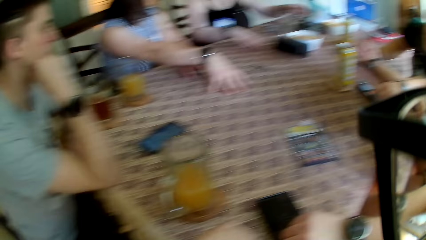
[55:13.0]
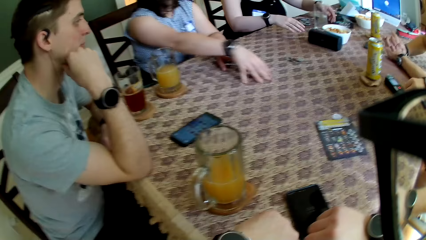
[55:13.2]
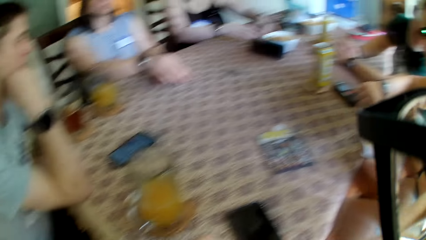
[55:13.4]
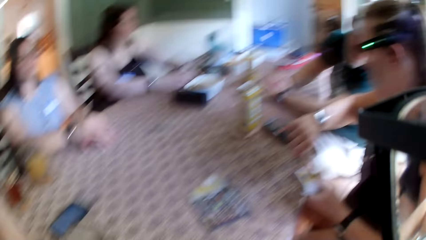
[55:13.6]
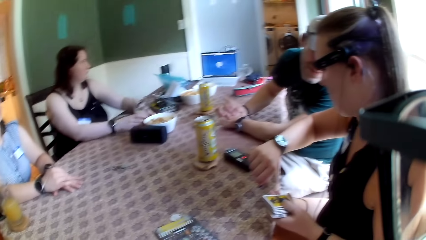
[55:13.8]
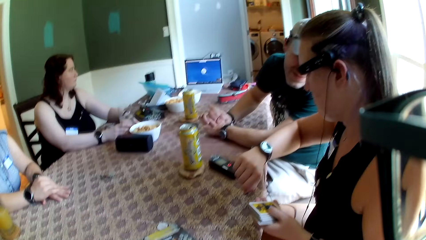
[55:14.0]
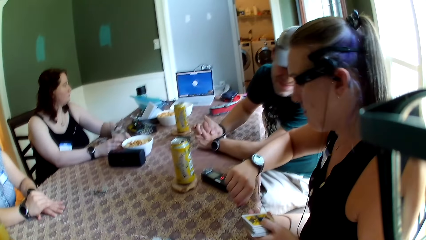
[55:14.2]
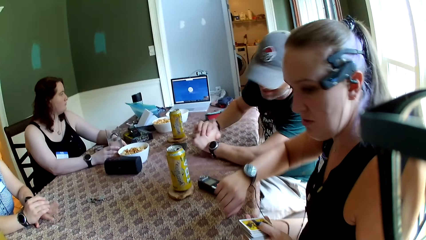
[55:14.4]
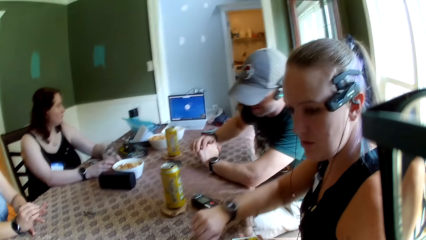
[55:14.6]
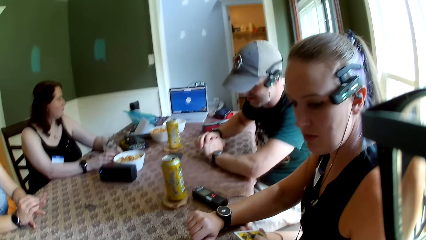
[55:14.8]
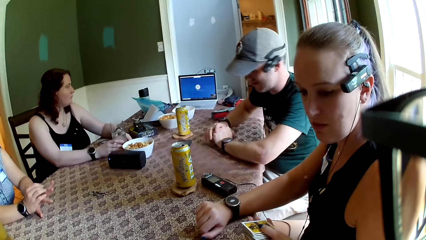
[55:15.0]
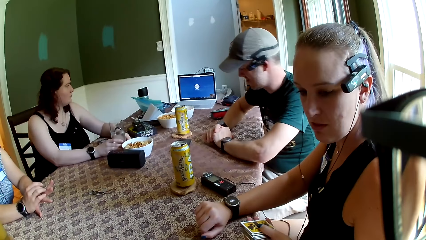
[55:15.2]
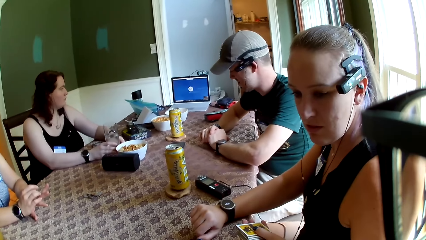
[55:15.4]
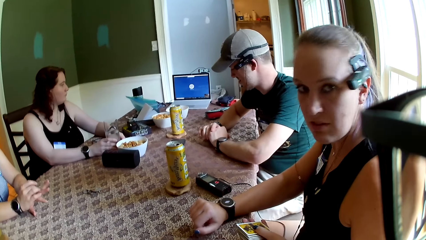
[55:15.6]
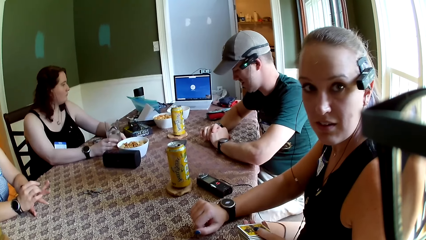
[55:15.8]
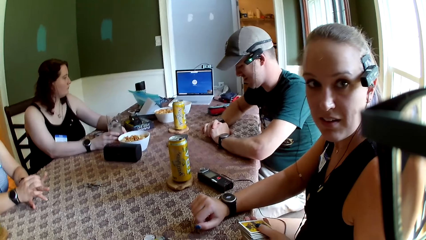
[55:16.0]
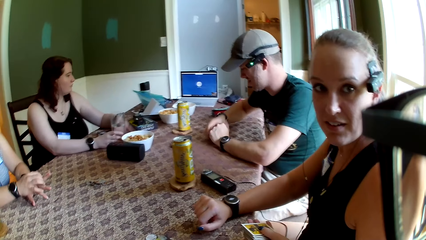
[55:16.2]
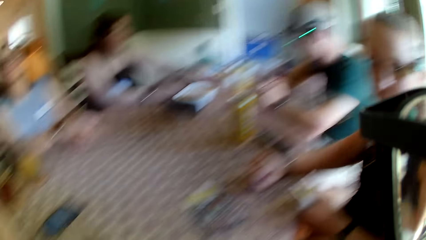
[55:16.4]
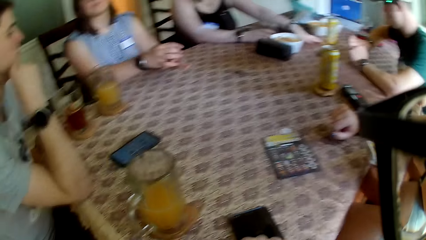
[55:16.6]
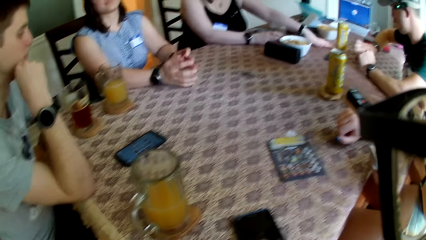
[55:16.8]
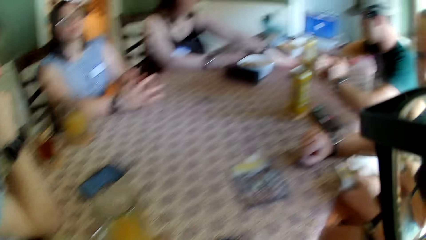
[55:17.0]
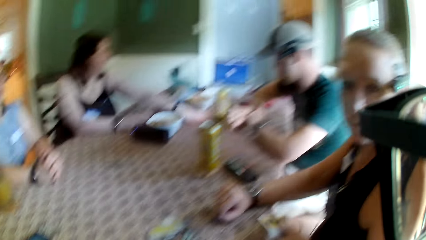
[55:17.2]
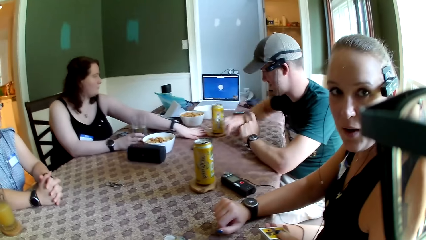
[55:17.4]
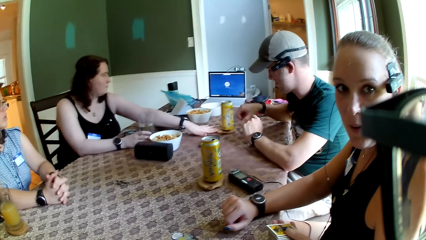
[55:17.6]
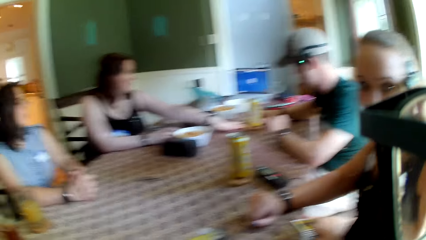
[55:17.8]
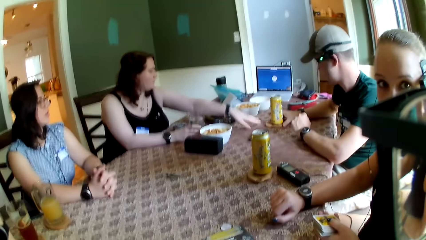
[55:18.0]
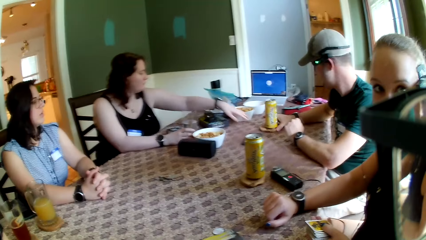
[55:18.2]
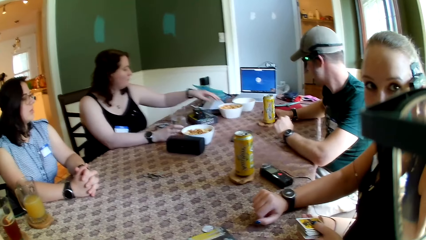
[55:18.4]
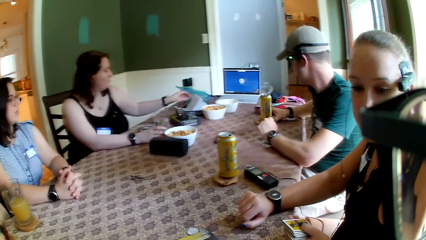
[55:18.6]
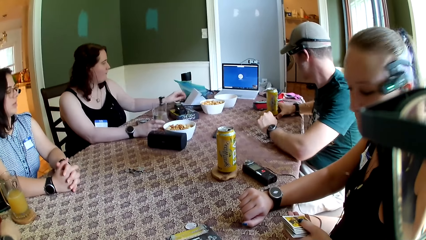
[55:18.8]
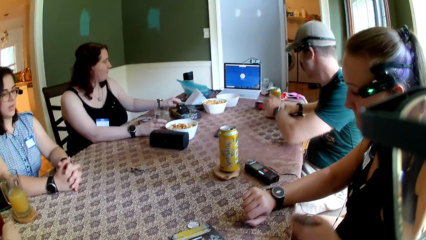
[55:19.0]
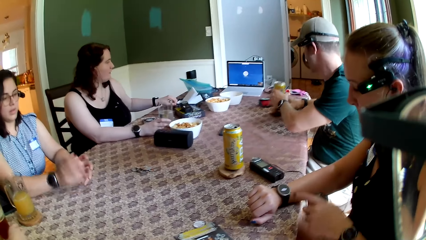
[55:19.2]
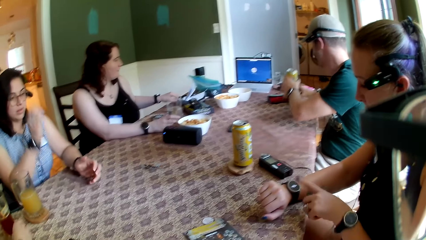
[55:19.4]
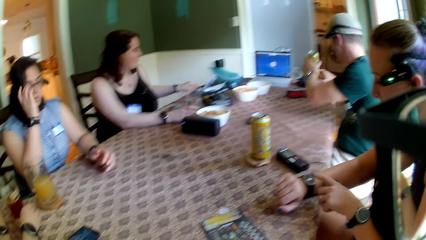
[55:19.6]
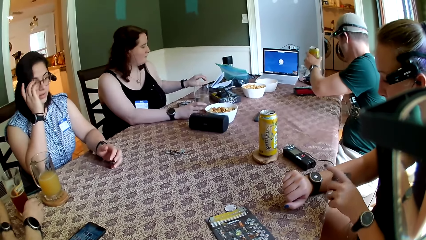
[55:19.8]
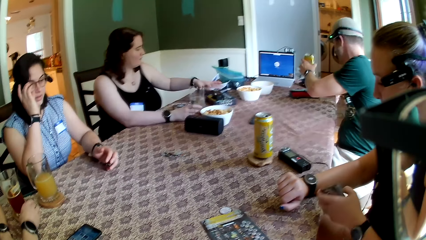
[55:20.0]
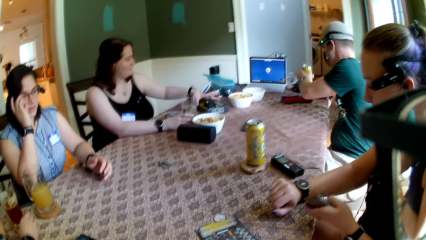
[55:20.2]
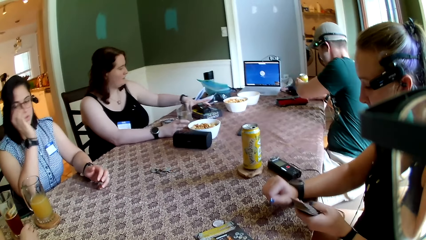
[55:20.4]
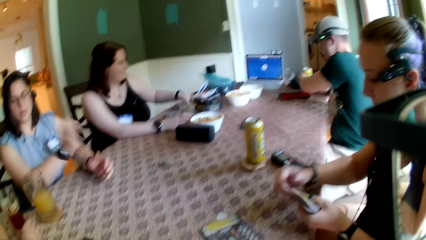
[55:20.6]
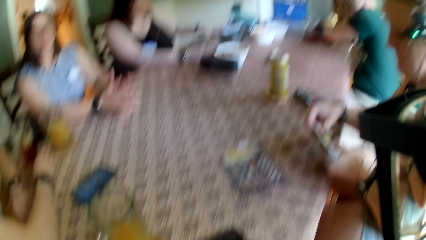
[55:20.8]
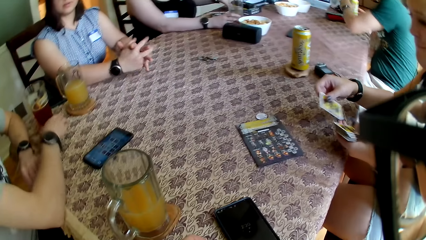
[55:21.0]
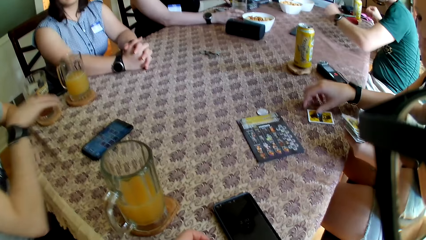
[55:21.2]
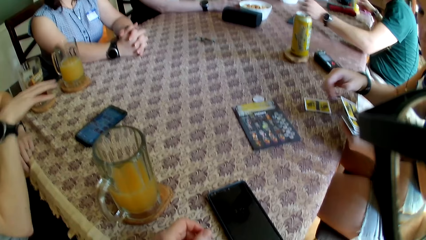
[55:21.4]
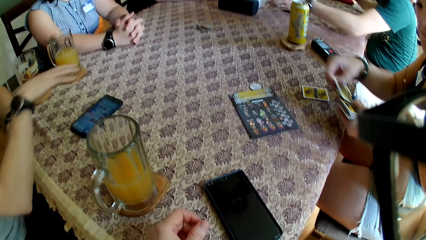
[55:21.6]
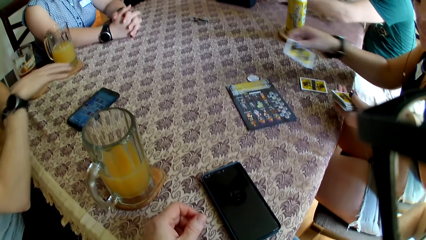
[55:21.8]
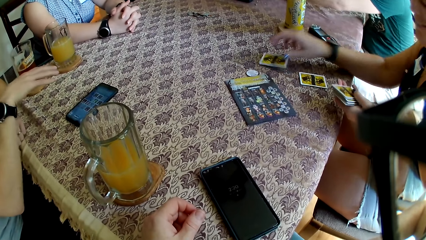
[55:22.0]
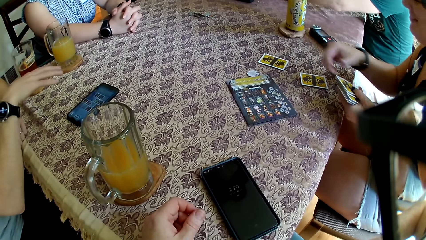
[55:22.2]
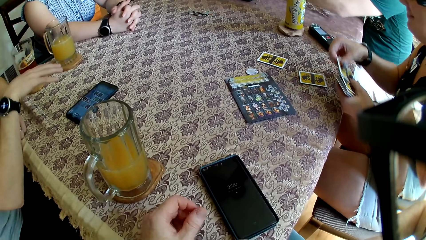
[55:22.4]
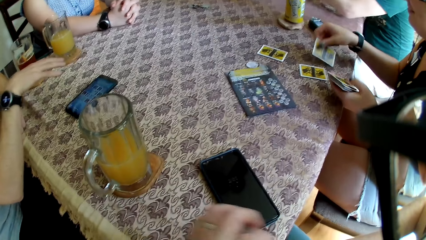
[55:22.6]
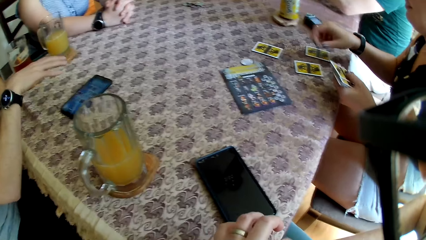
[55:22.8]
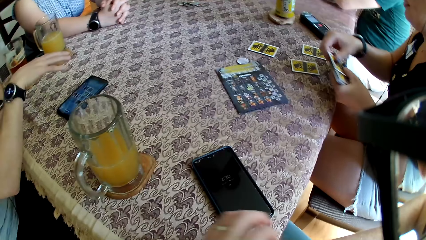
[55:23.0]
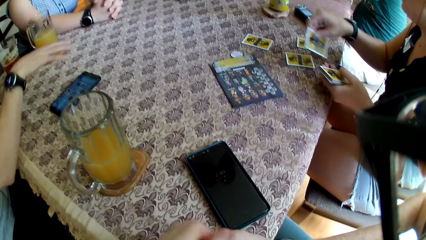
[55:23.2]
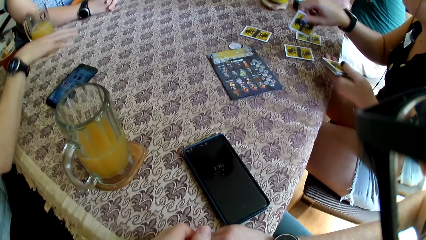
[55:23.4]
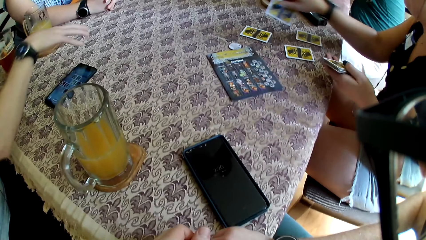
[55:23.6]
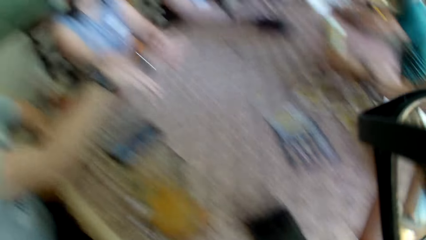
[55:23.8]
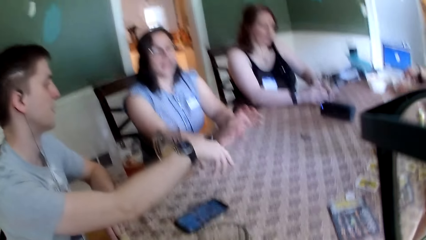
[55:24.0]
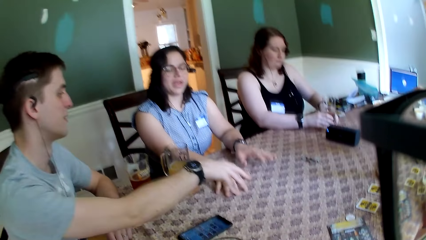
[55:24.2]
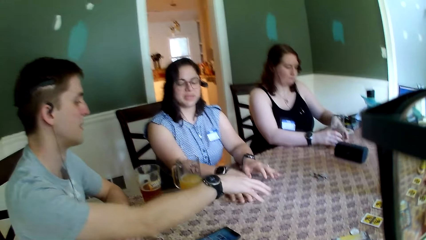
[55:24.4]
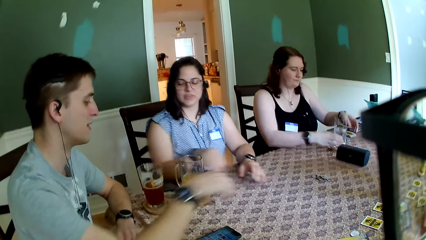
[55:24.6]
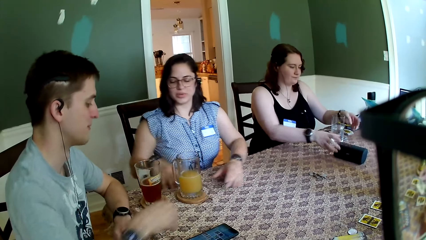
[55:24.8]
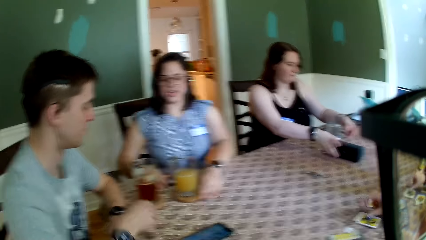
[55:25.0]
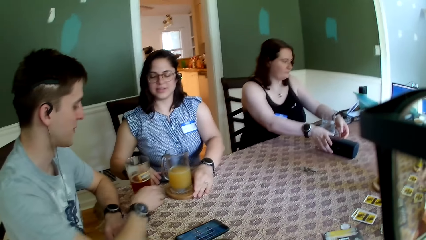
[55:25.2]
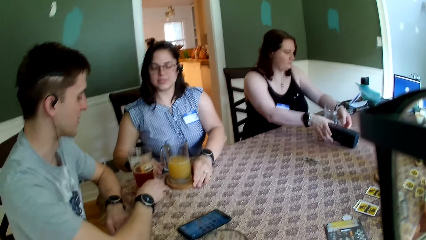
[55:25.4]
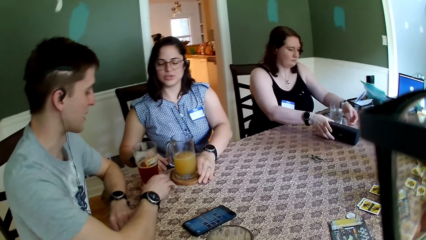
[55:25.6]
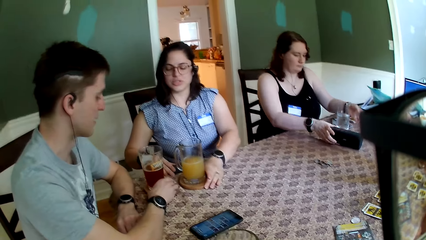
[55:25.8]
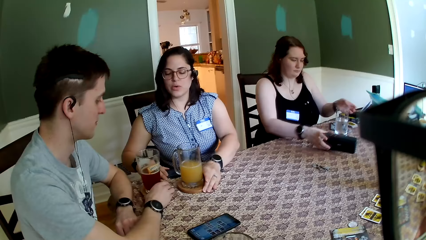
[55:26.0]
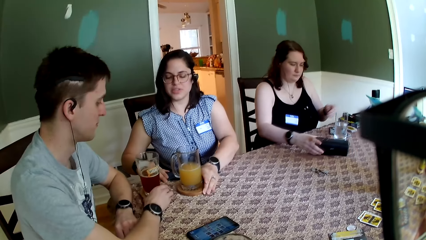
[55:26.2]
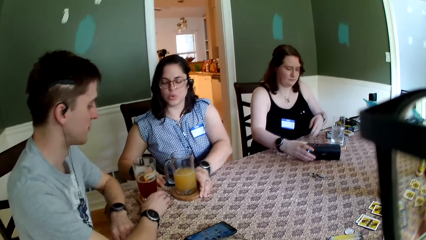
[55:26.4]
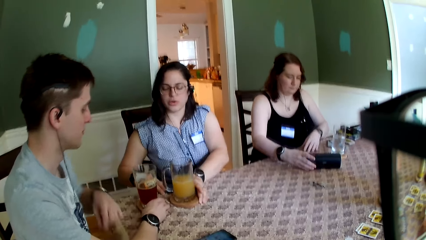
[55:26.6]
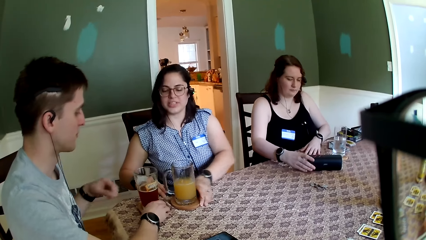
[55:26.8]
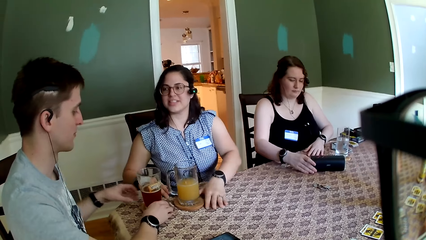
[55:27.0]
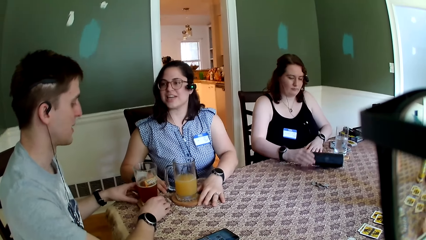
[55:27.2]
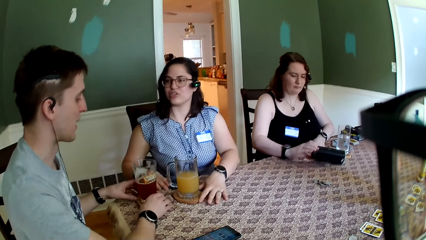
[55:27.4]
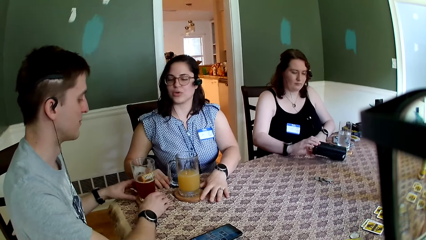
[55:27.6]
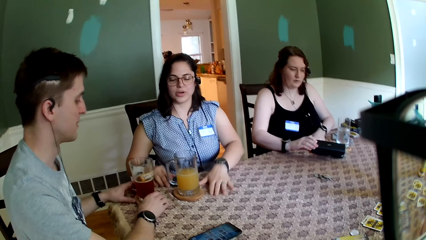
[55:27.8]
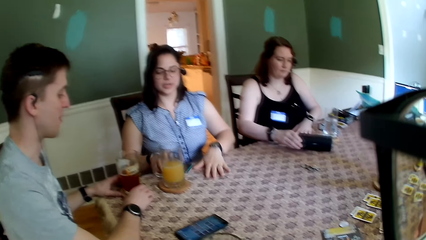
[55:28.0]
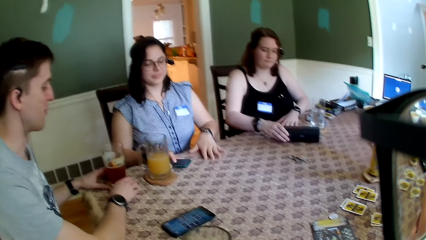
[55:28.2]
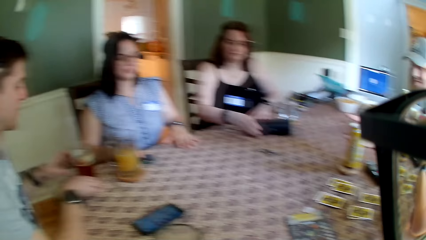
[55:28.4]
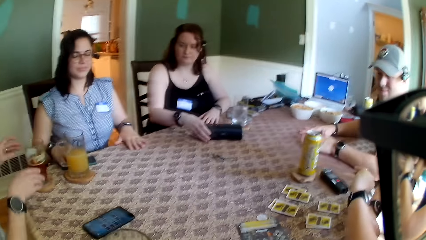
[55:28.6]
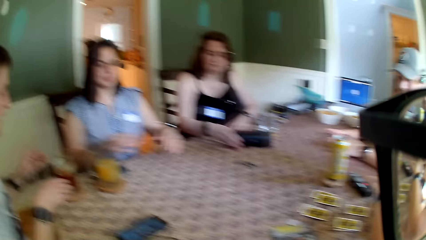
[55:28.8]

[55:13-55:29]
The camera wearer interacts with a woman. A man looks at a wristwatch in his left hand. The woman looks at a wristwatch in her right hand. Another woman moves a coaster on the table with her left hand. The man moves the coaster on the table with his left hand. The man pulls a can. The second woman moves a card box on the table with her left hand. The first man carries the coaster on the table with his left hand. Another man moves a coaster on the table with his right hand. The first woman taps the wristwatch in her right hand. A third woman adjusts her pair of sunglasses with her right hand. The first man drops the coaster on the table with his left hand. The second woman moves the card box on the table with her left hand. The first man drops the can drink on the table with his right hand. The other man speaks to the group of people at the table. The first woman shares the cards in her hands on the table. The camera wearer presses a phone with his right hand. The third woman interacts with the other man. The second woman moves the glass of water on the table with her hands and moves a speaker with her right hand. The other man moves the coaster on the table with his left hand. The second woman holds the glass. The other man moves the coaster on the table with his hands. The third woman moves the phone on the table with her right hand.
